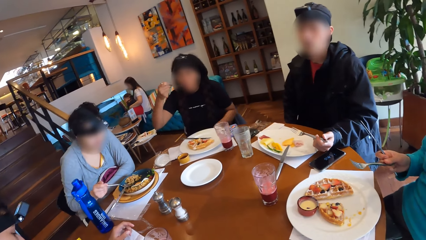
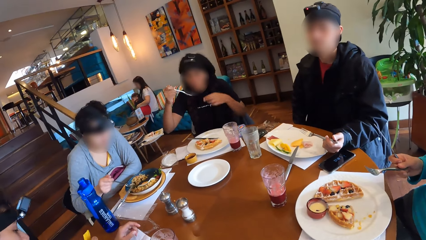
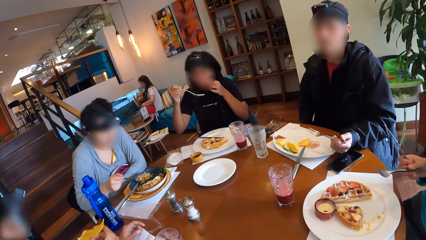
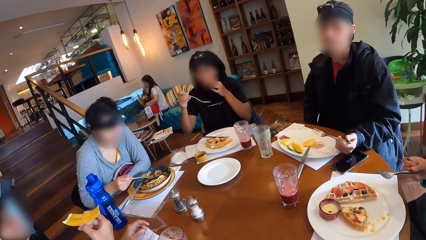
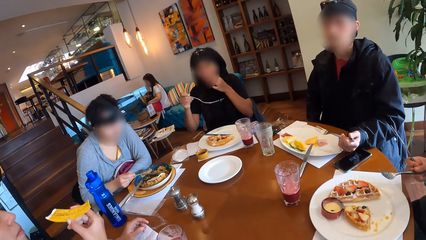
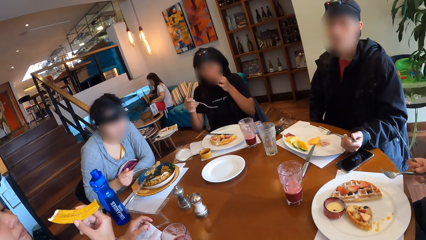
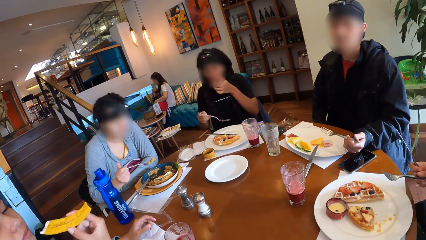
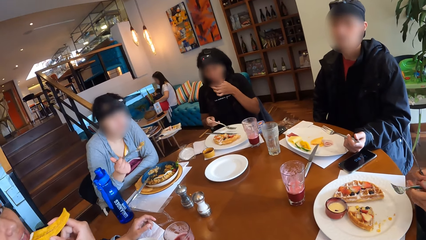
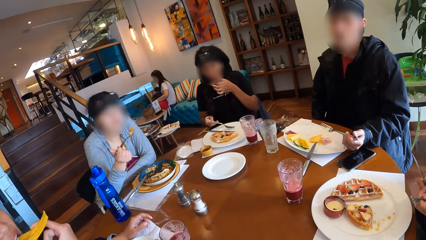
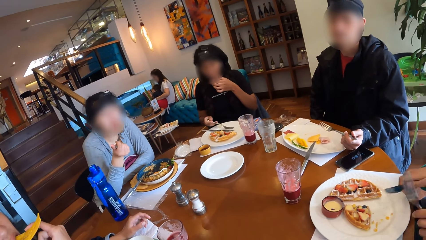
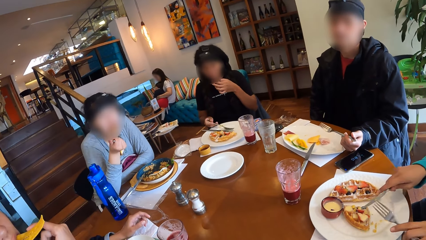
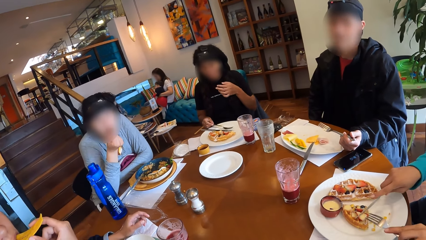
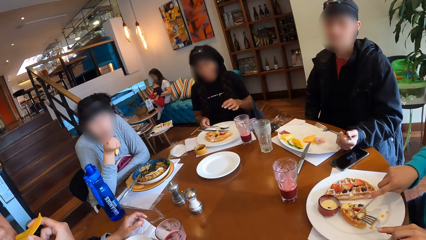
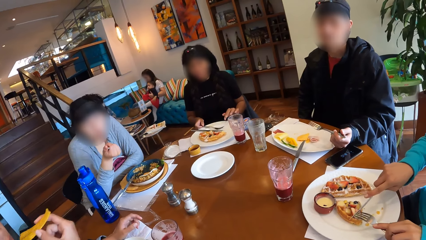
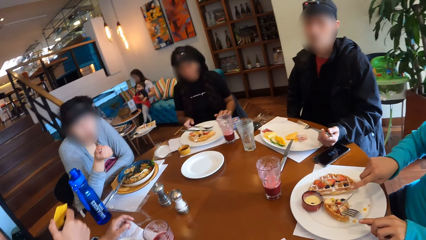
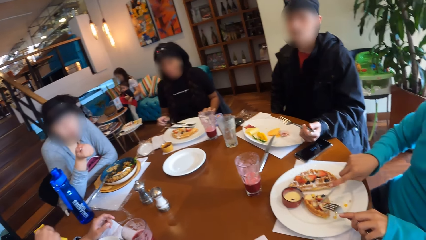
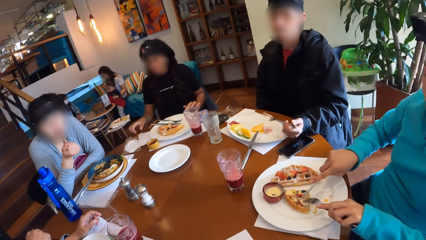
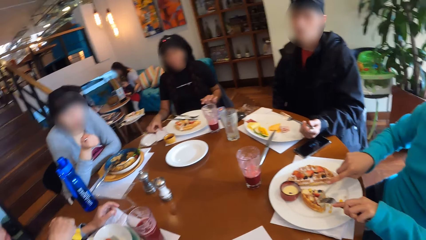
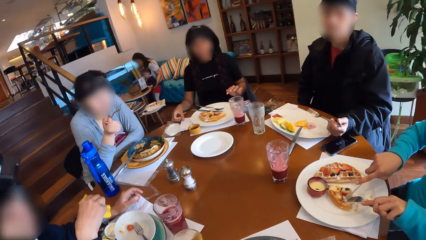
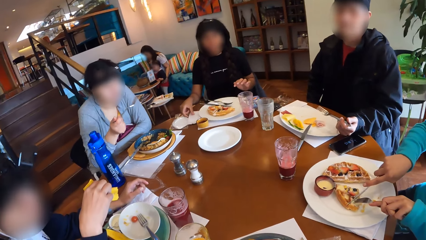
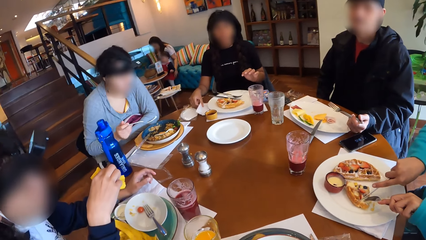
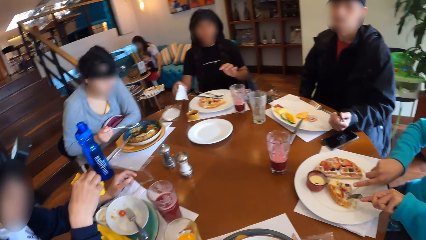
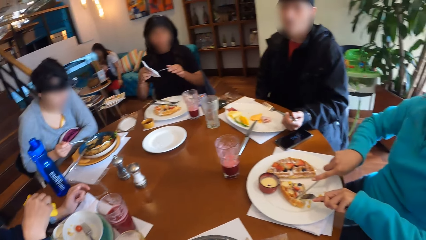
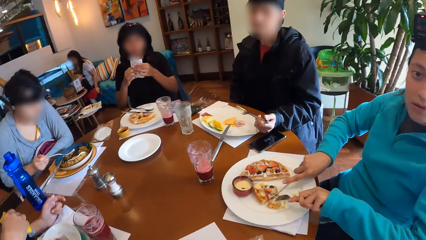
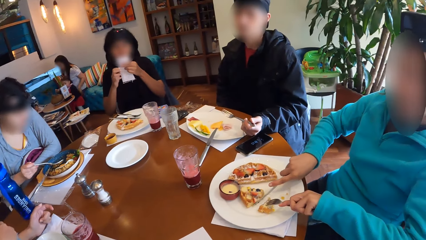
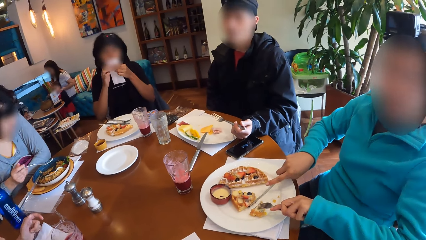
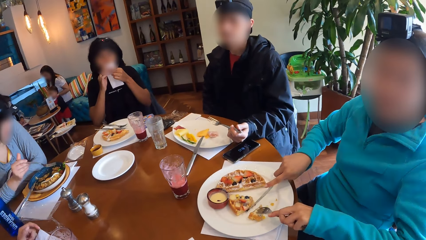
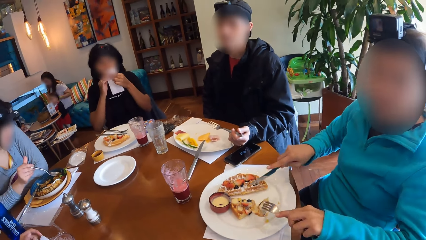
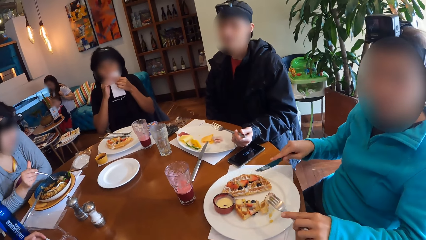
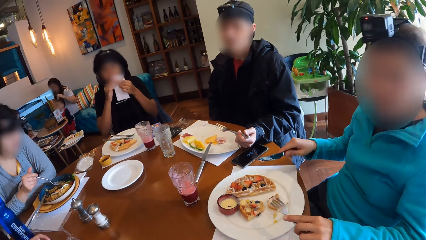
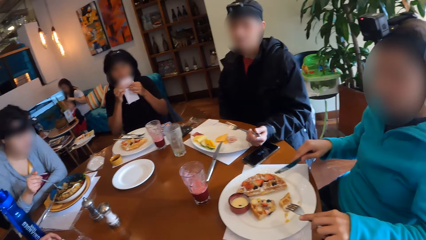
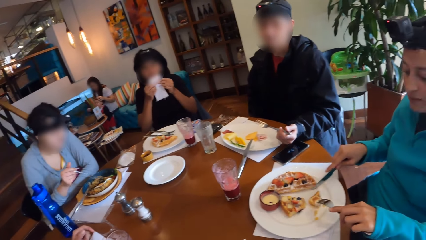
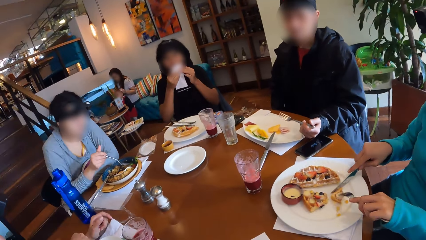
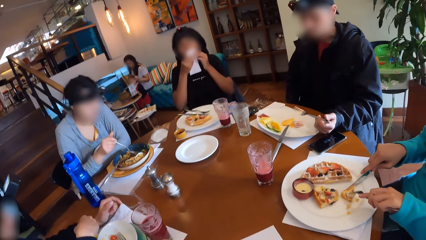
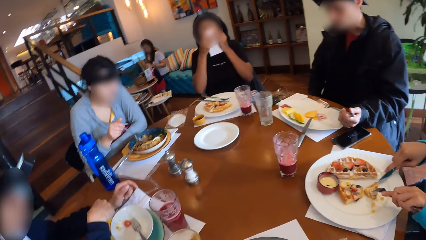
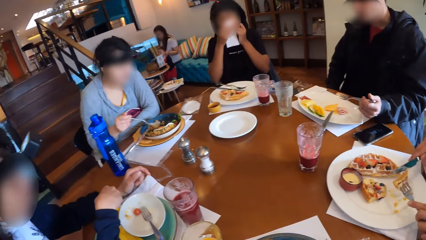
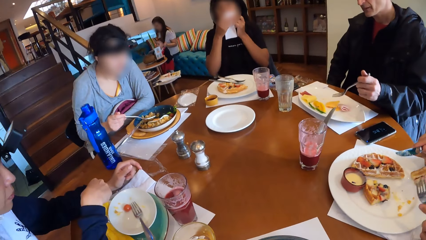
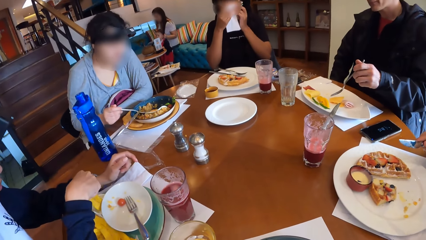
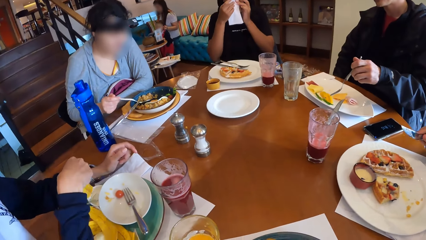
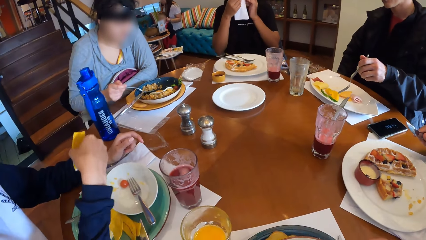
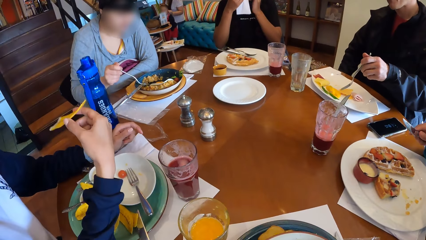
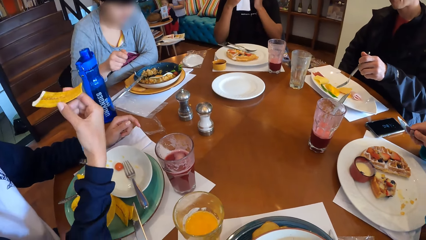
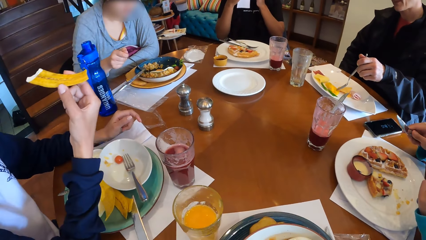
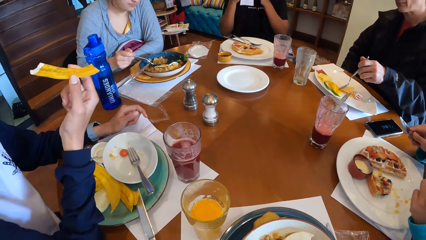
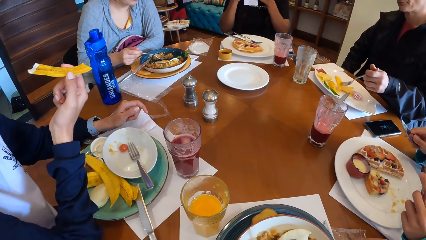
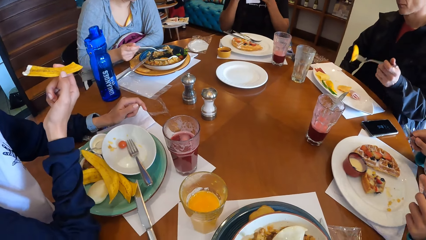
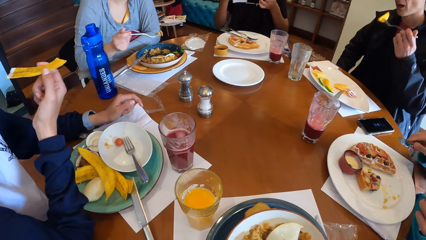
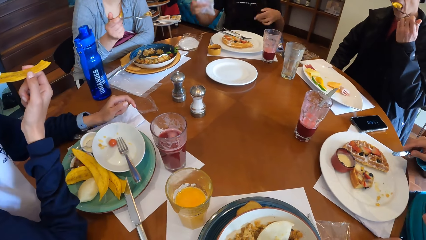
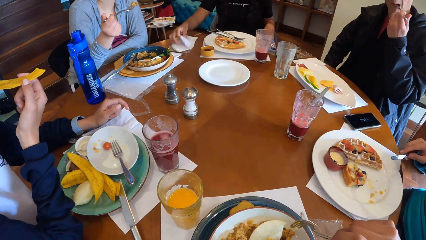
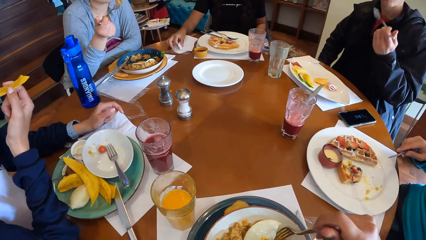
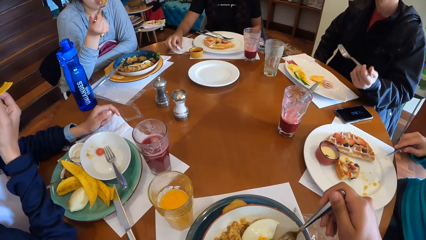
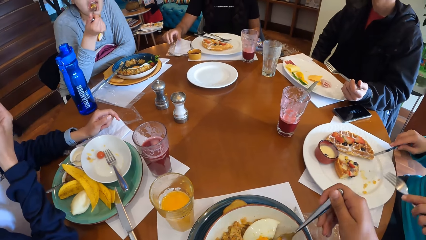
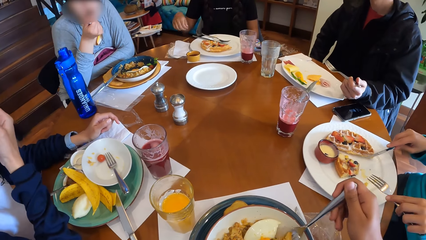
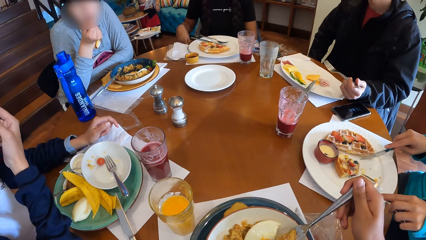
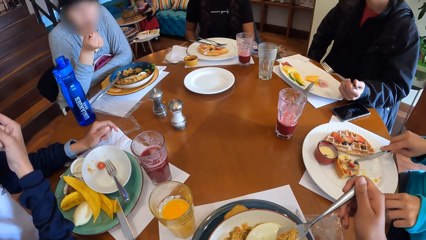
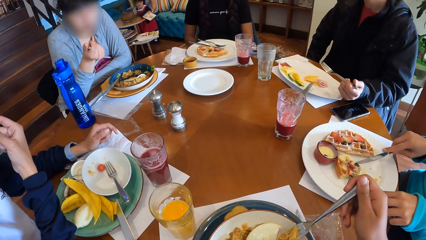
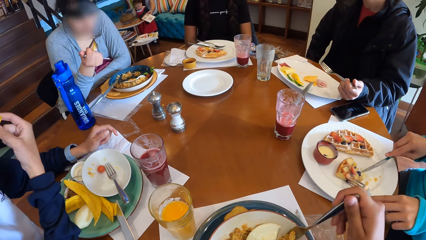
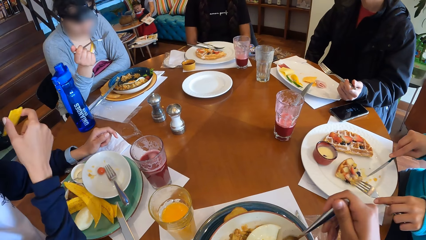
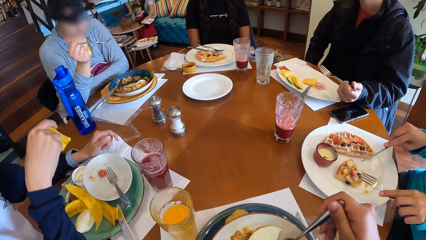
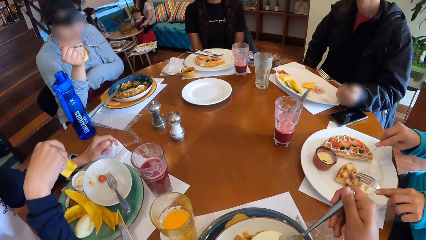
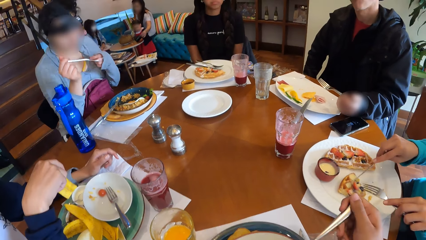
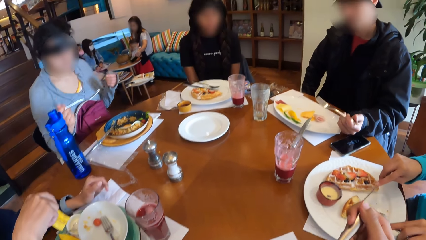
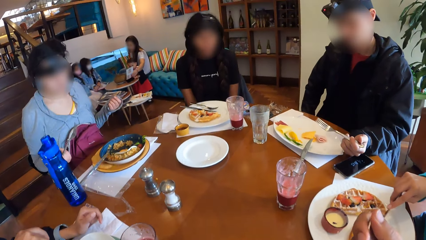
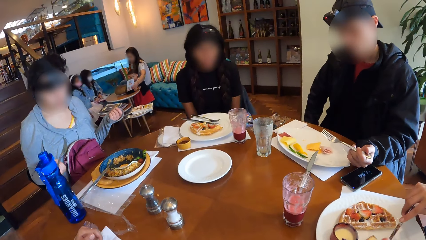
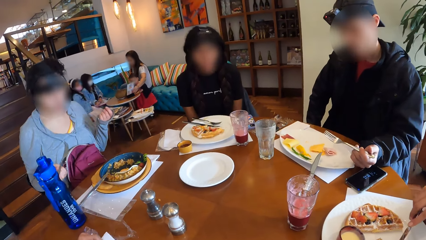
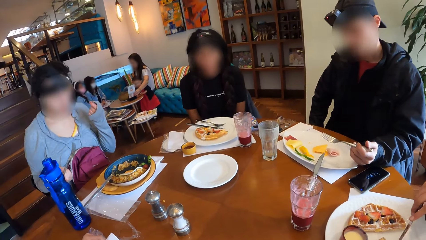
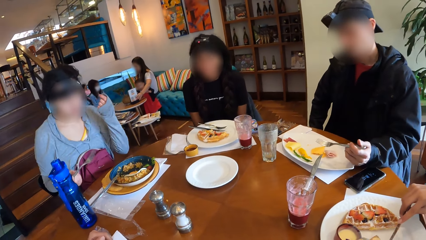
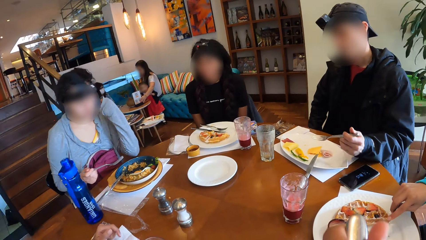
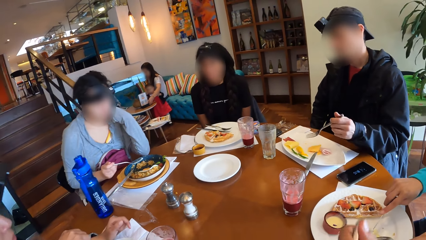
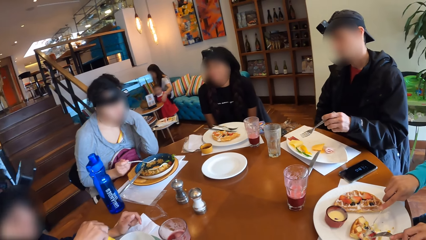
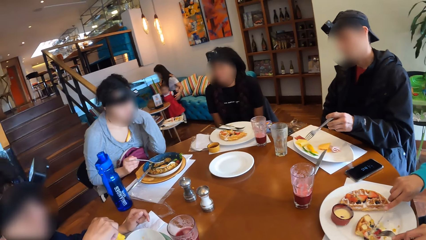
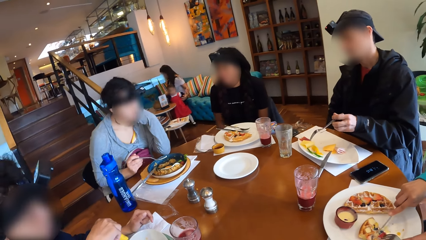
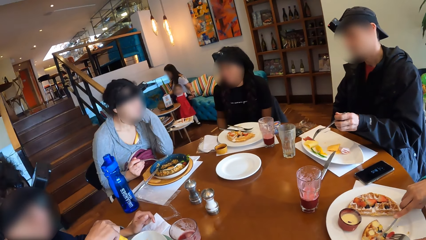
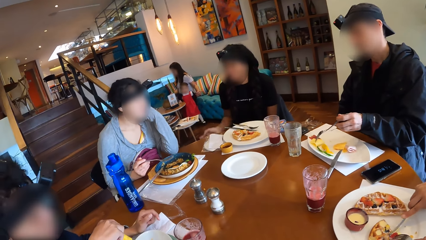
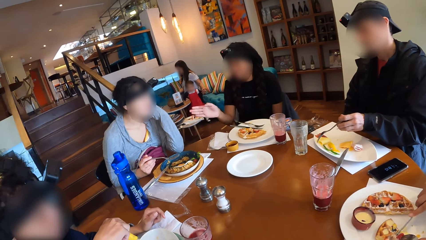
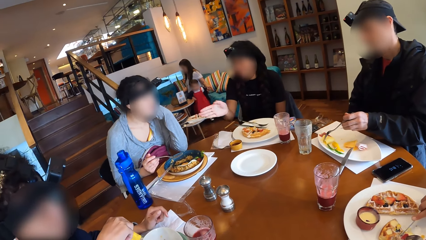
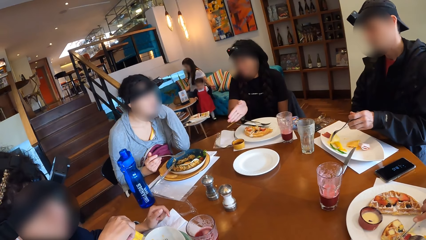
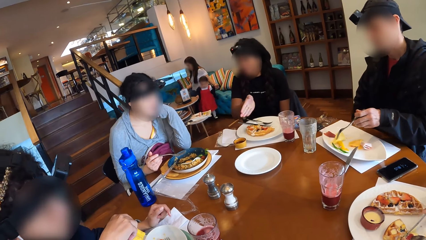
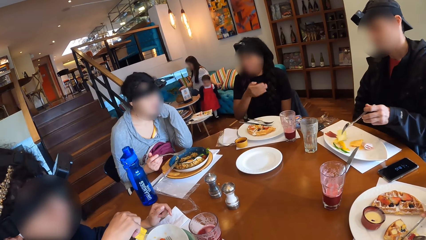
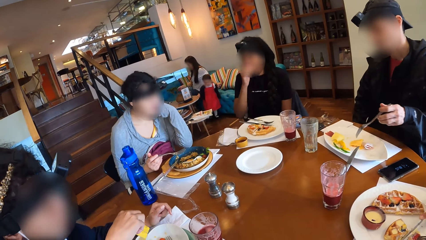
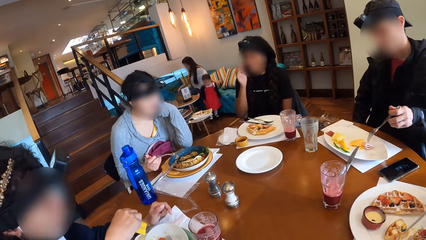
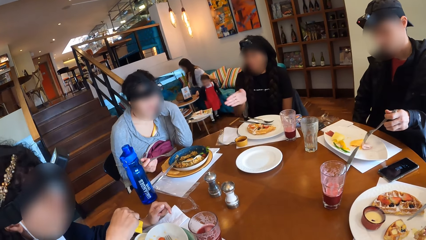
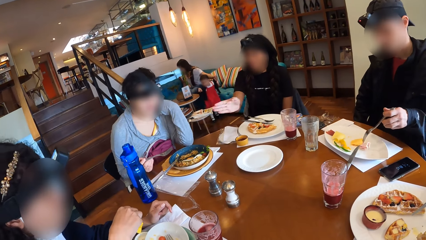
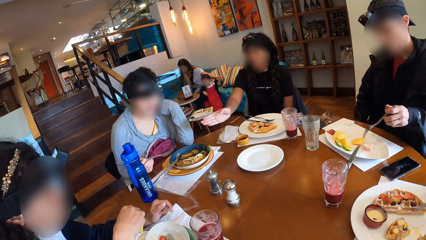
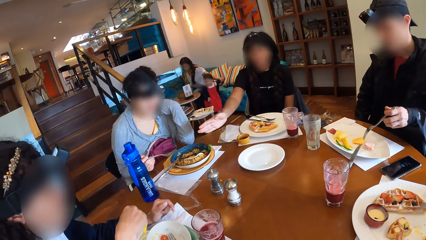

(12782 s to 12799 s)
A woman scoops salad from her plate on the table with the fork in her right hand. Another woman raises her left hand to her mouth. A third woman eats the chip in her right hand. The second woman drops the fork in her right hand on the plate on the table. The first woman eats the salad in the fork in her right hand. A fourth woman cuts the waffles with the fork and table knife in her hands. The second woman places her left hand on the table, picks up a serviette from the table with her right hand, holds the serviette with both hands, and cleans her mouth with the serviette in her hands. The fourth woman cuts the waffles with the fork and table knife in her hands. The third woman dips the chip in the cream in the saucer on the table. A man picks up a fruit from the plate on the table with the fork in his left hand. The first woman scoops salad from her plate on the table with the fork in her right hand. The man eats the fruit in the fork in his left hand. The third woman eats the chip in her right hand. The second woman drops the serviette on the table with her right hand. The first woman eats the salad in the fork in her right hand. The camera wearer eats food and looks around. The first woman interacts with the second woman.
